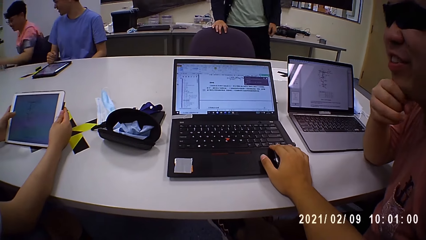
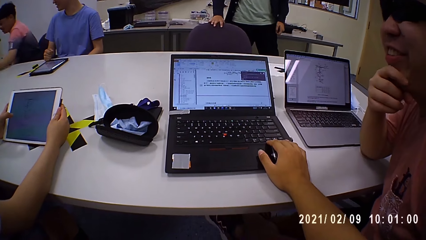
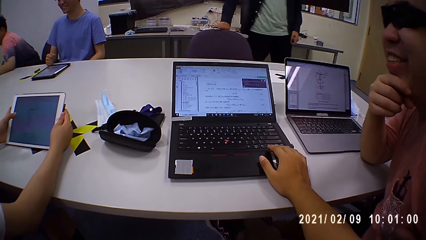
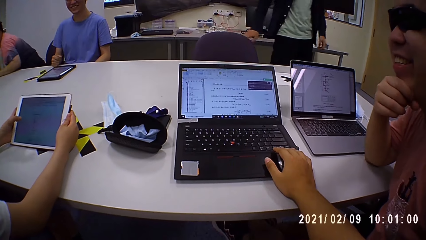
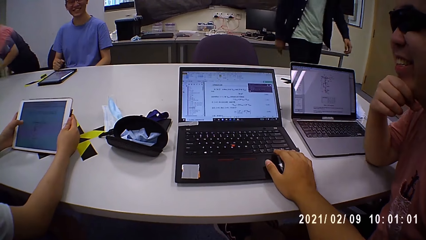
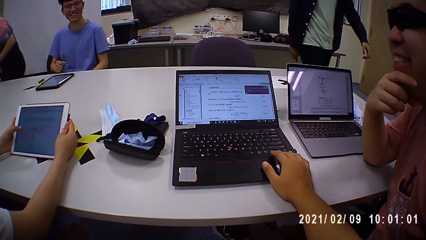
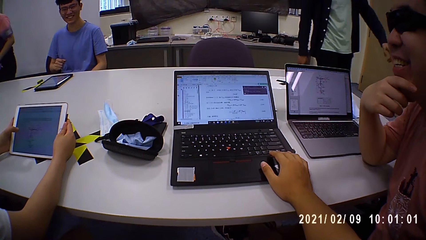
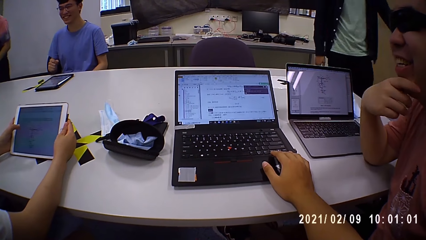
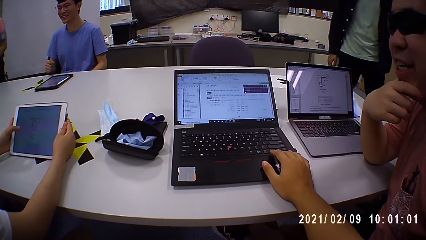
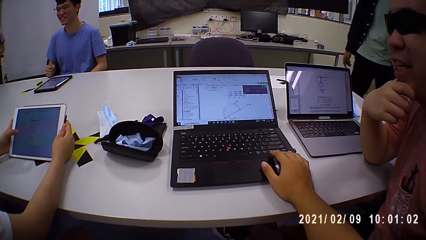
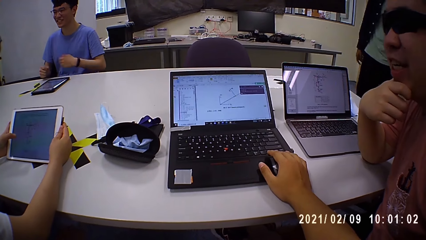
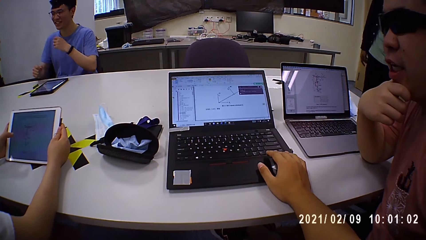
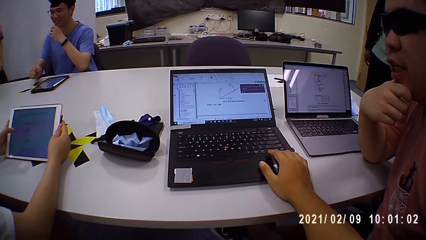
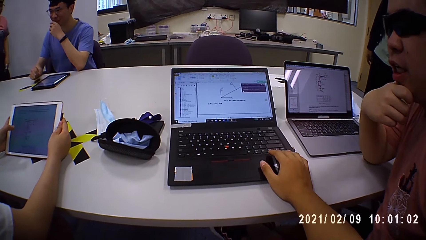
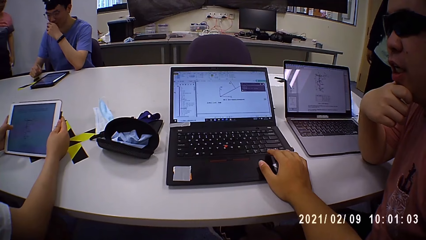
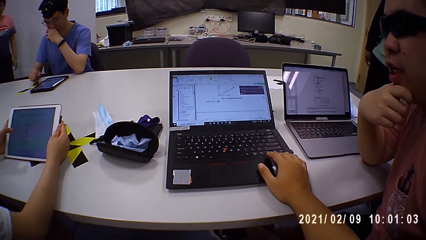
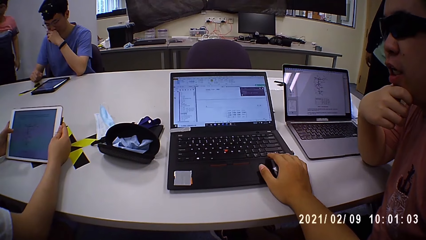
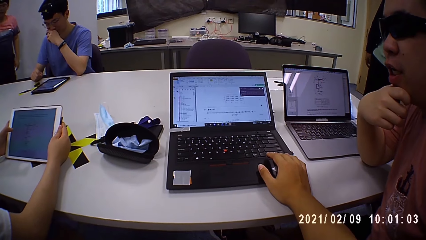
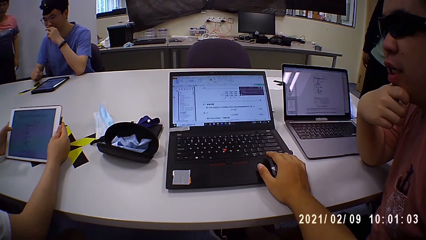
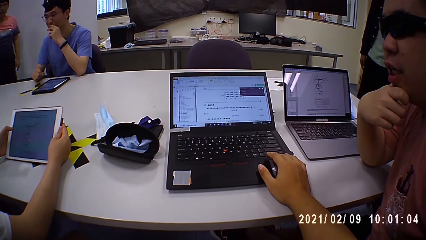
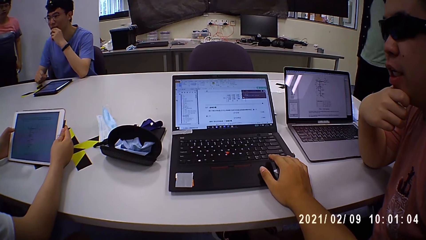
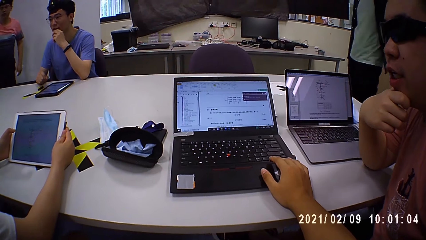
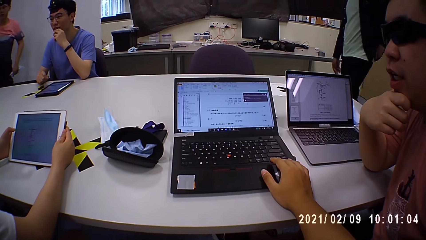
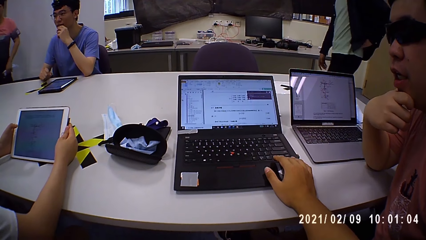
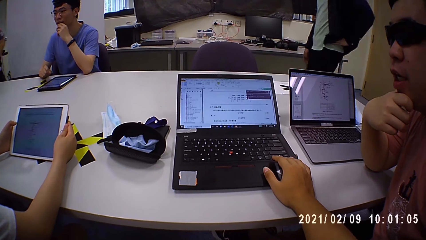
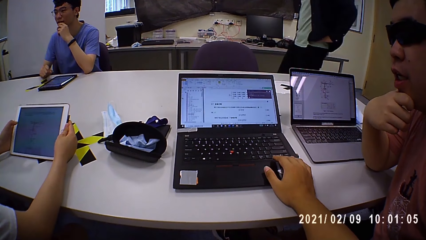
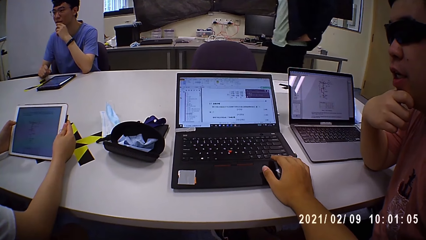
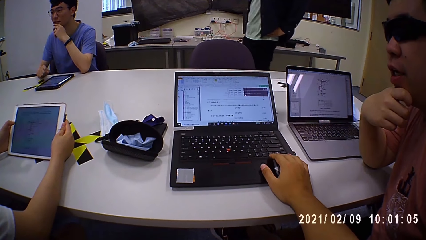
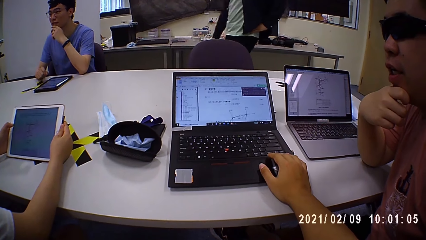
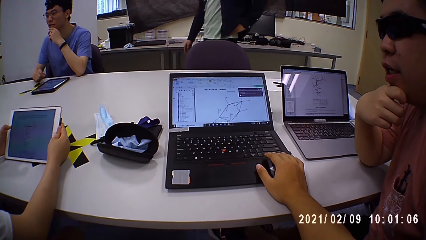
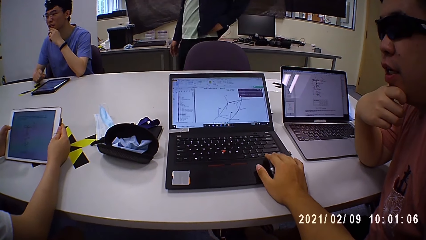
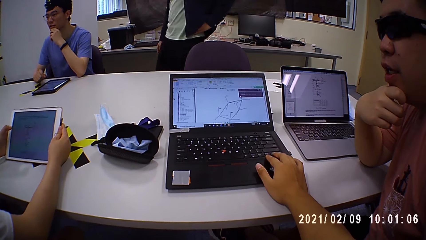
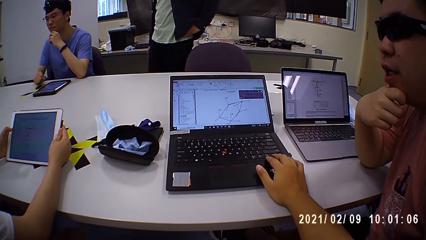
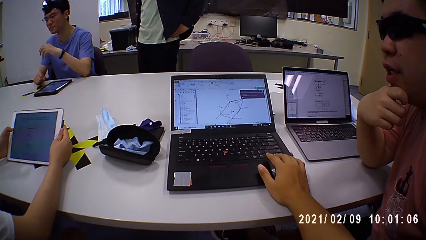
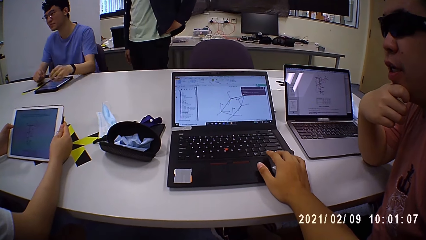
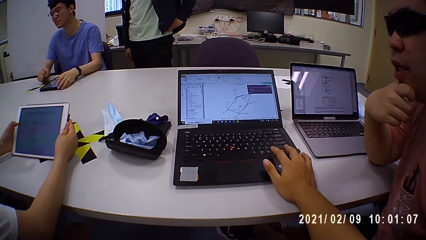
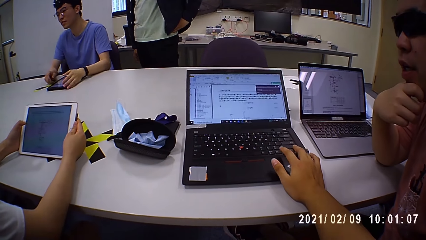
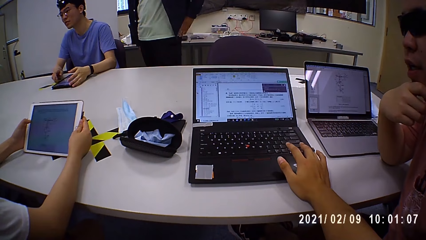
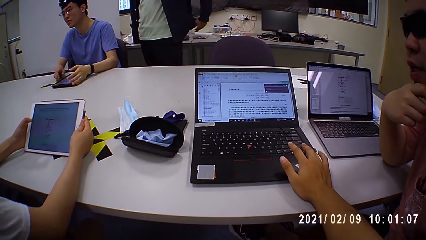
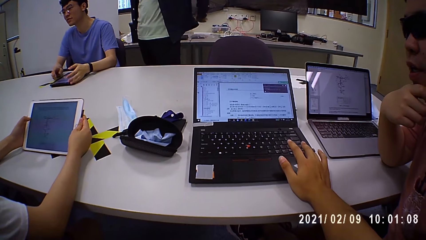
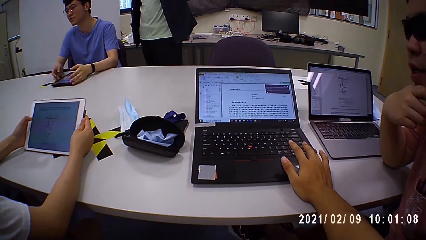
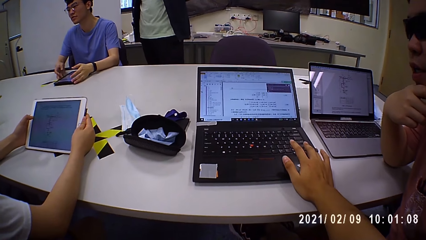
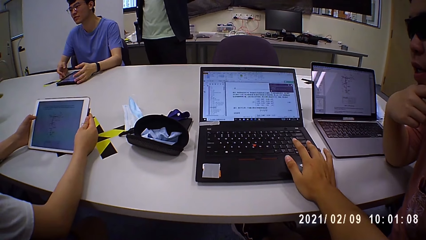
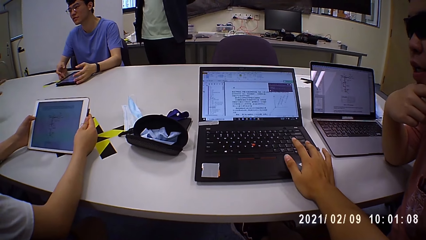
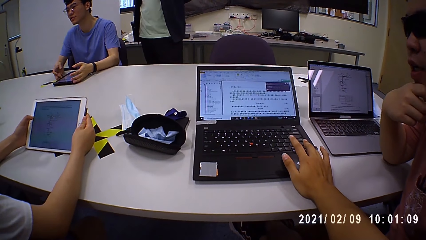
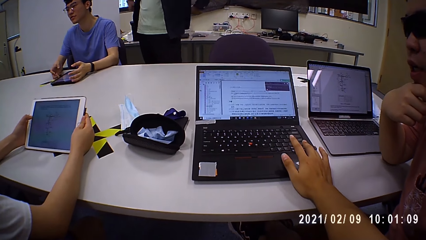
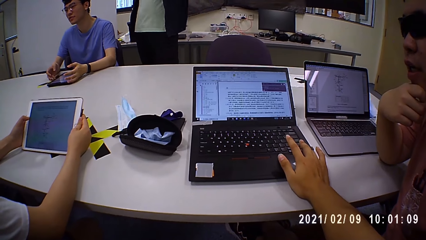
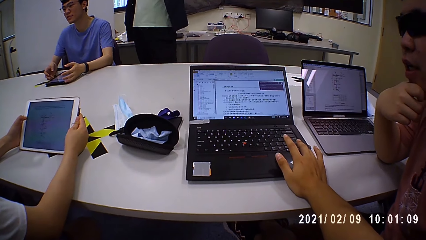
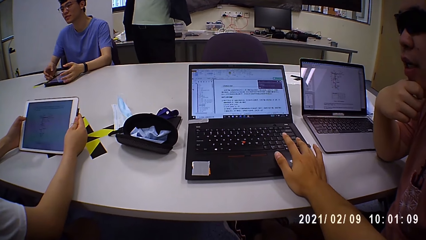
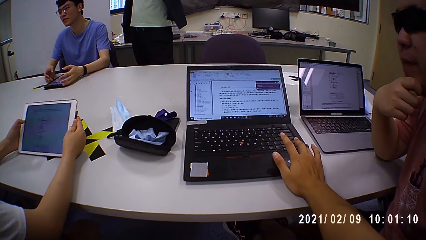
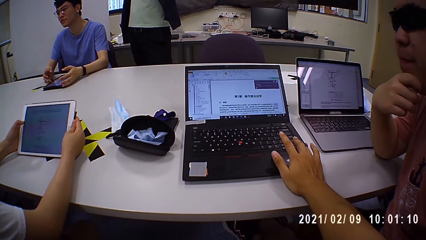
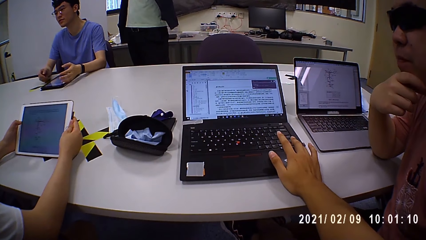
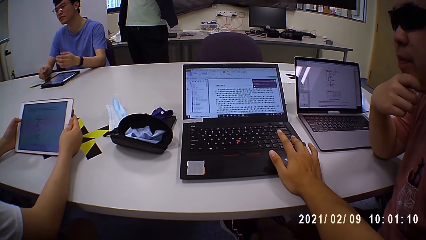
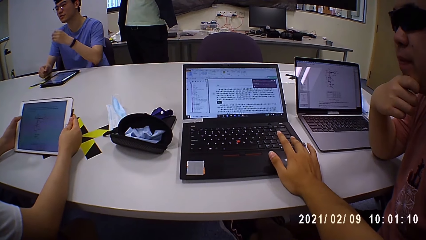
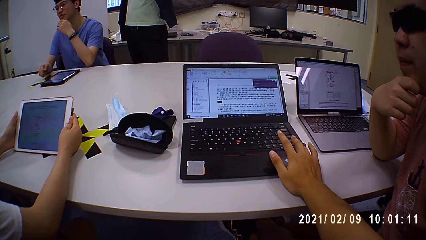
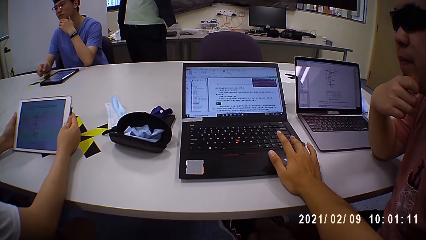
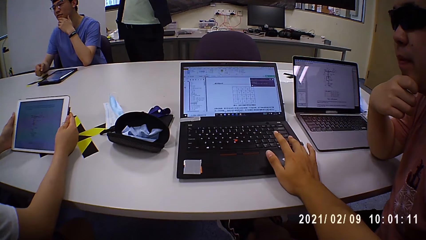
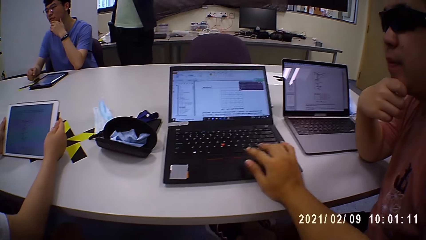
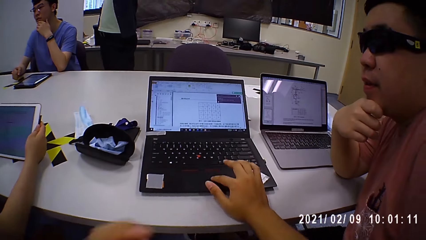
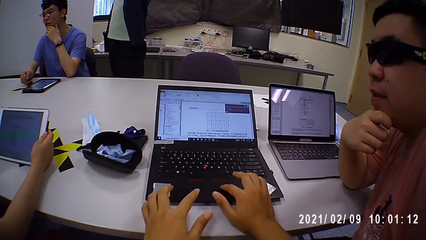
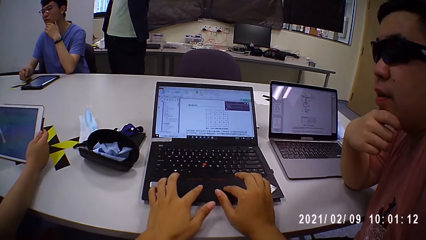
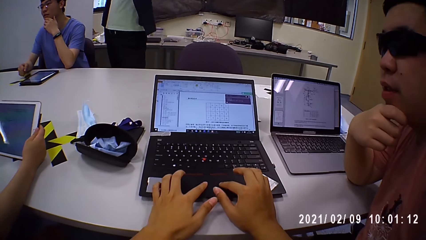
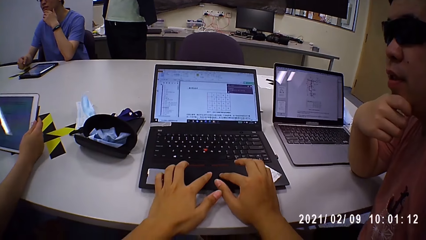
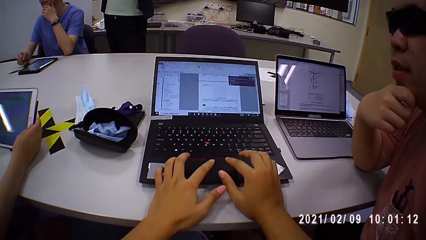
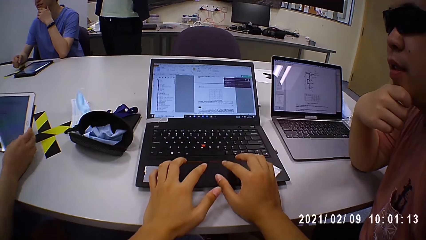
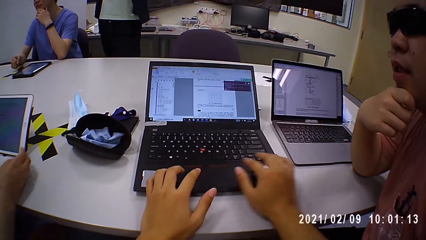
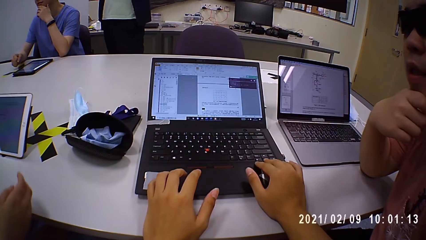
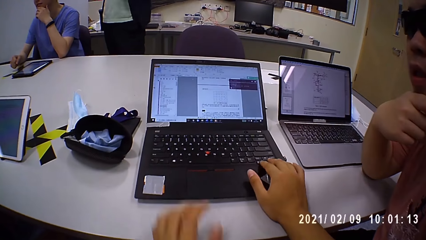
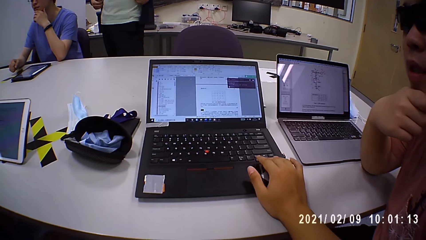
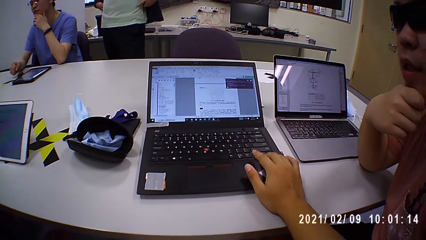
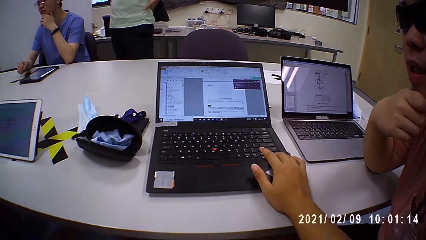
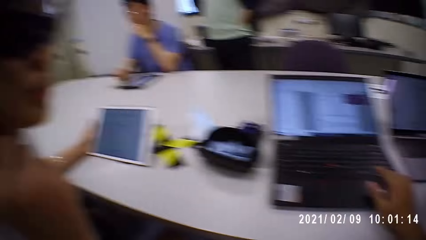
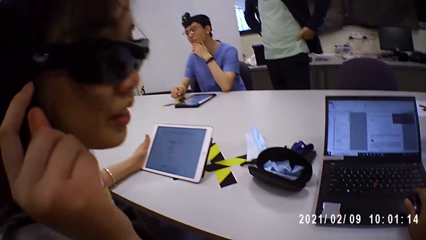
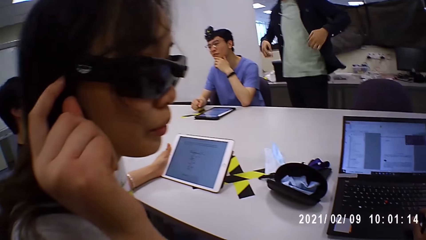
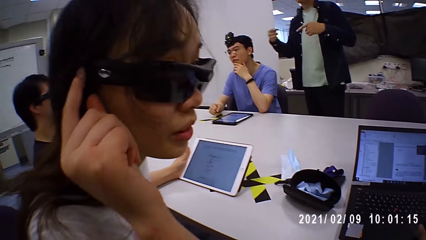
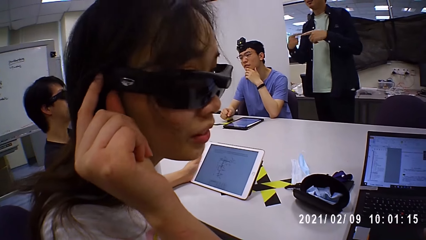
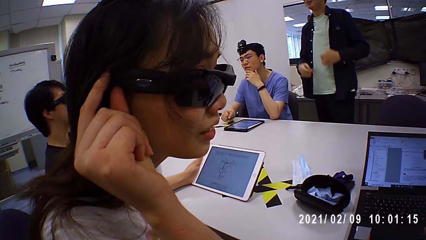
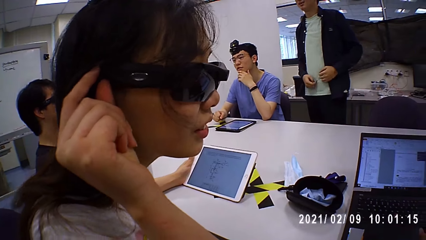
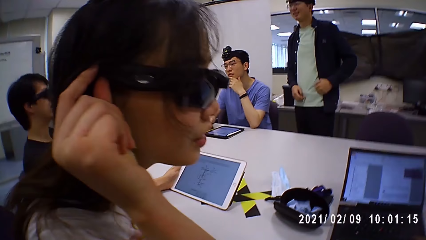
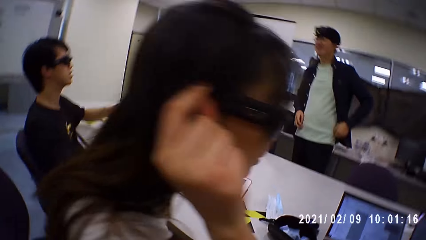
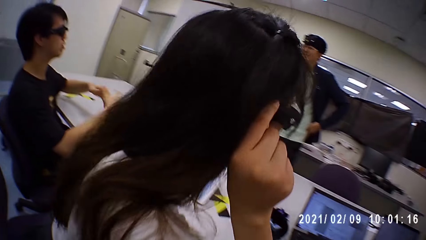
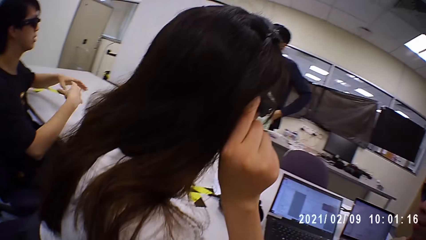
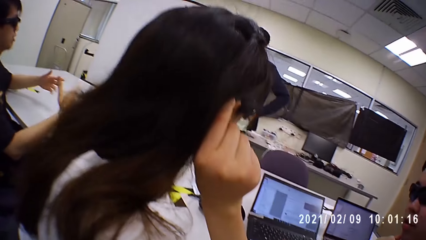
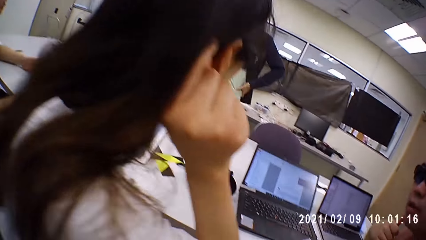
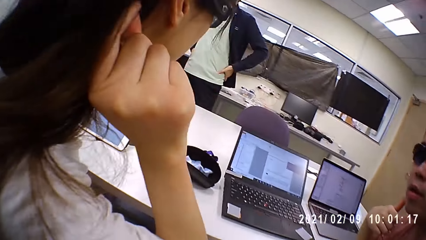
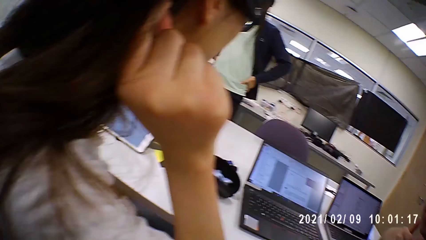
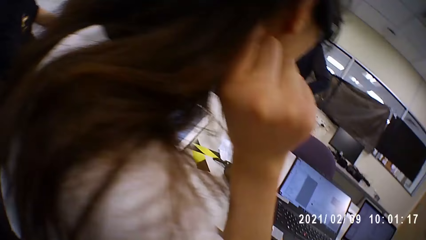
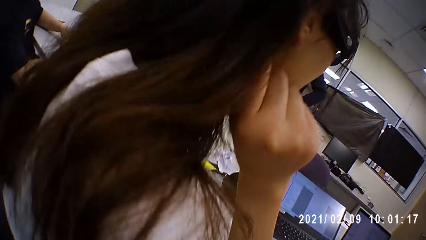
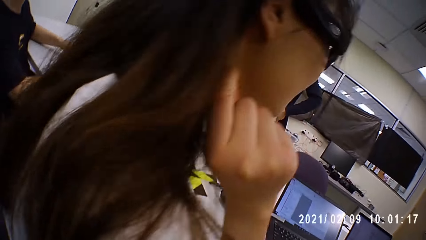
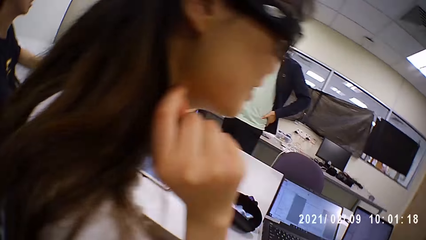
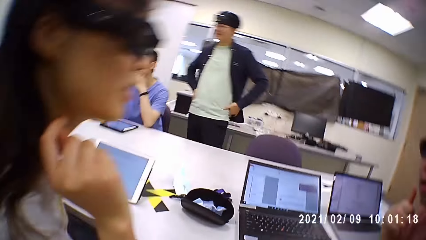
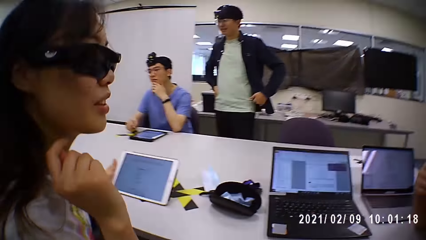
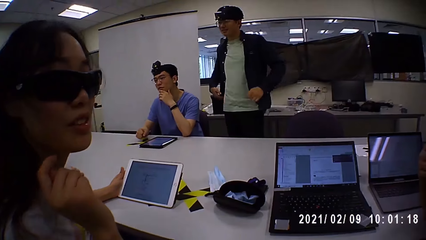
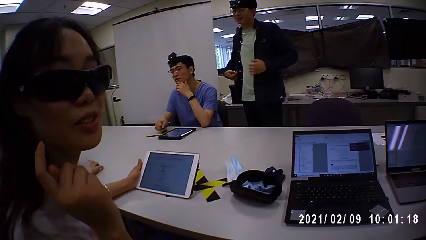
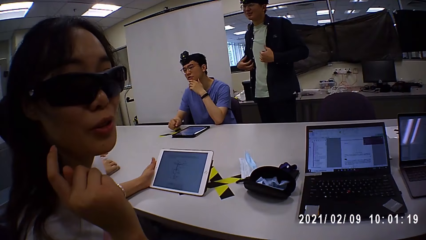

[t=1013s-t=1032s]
The woman operates the tablet on the table in both hands. A man stands up from the chair. Another man holds the chin. The camera wearer types on the laptop. The first man holds a nose mask in his left hand. Another man holds the tablet on the table with both hands. The camera wearer operates the laptop on the table with both hands. The woman holds the tablet on the table with her left hand. The camera wearer interacts with the woman. The woman touches the pair of eyeglasses on her face with her right hand. The woman adjusts the camera. Another man pushes his jacket with both hands. The camera wearer looks around.
